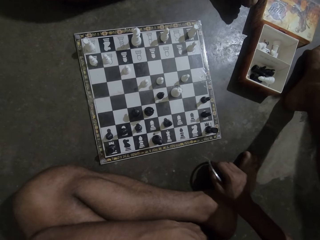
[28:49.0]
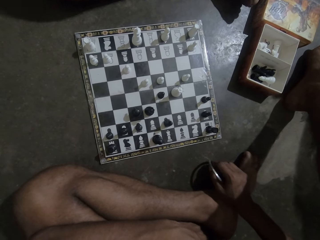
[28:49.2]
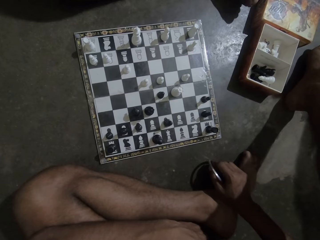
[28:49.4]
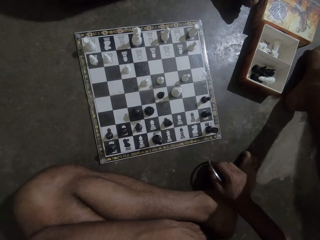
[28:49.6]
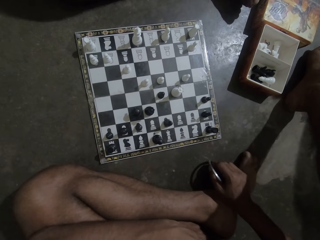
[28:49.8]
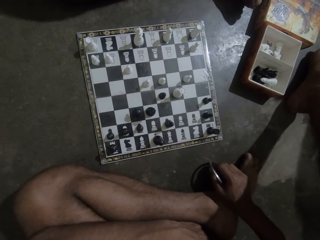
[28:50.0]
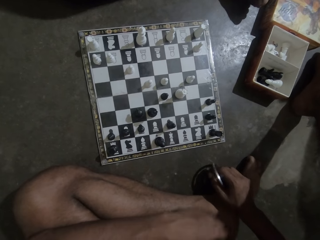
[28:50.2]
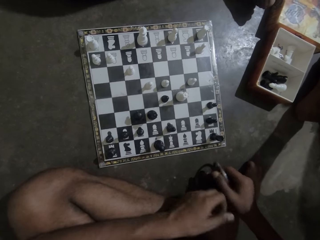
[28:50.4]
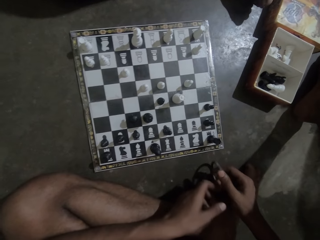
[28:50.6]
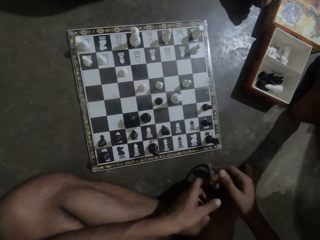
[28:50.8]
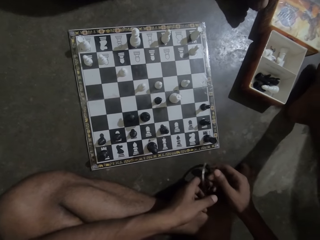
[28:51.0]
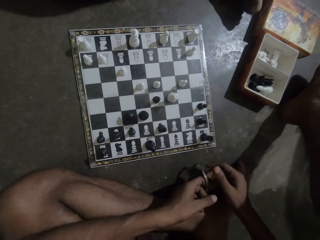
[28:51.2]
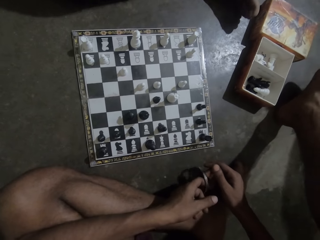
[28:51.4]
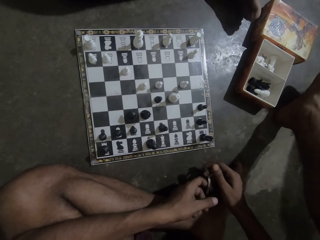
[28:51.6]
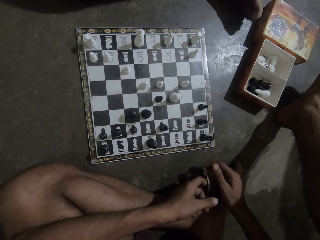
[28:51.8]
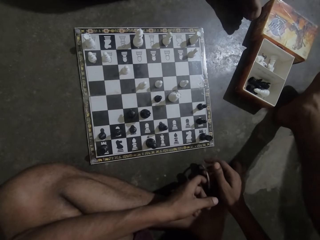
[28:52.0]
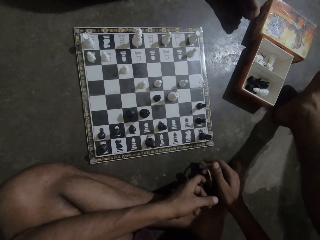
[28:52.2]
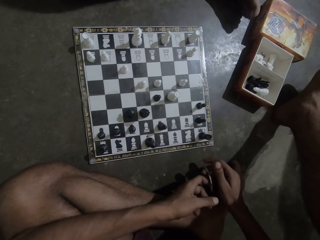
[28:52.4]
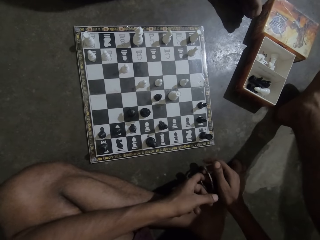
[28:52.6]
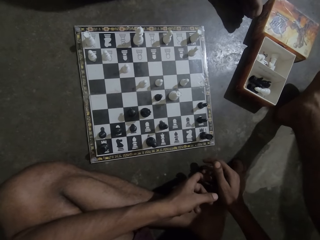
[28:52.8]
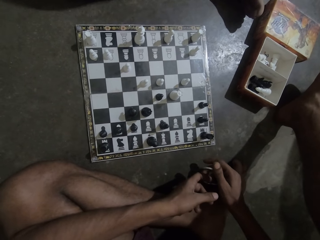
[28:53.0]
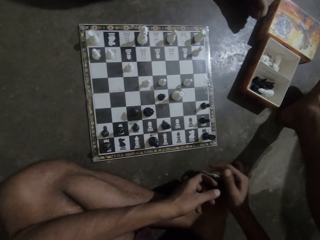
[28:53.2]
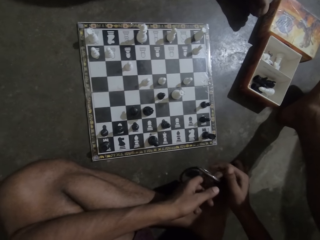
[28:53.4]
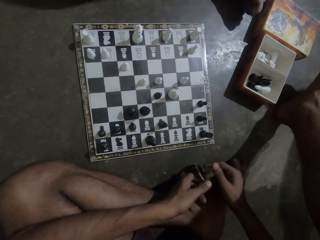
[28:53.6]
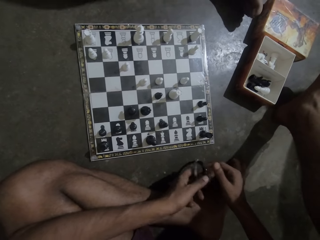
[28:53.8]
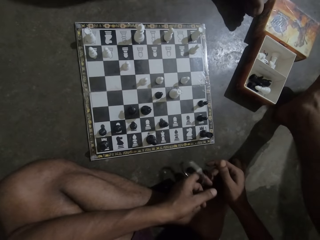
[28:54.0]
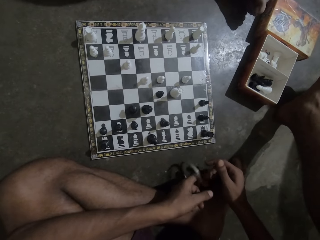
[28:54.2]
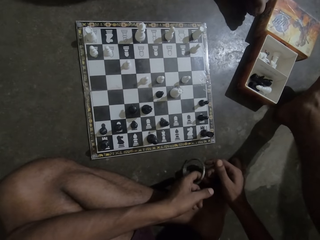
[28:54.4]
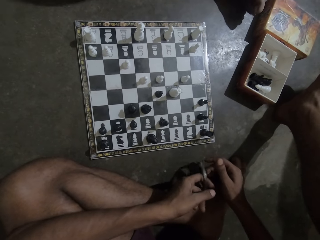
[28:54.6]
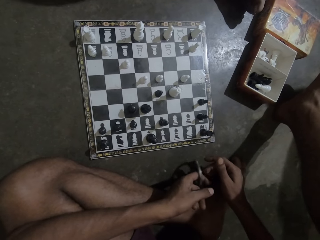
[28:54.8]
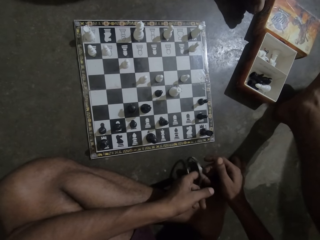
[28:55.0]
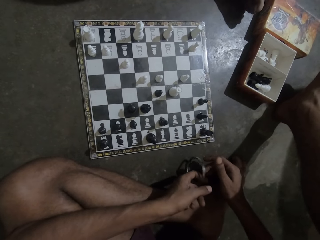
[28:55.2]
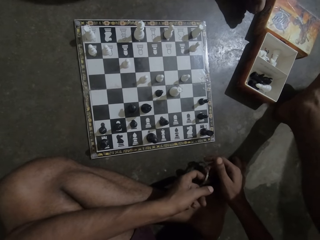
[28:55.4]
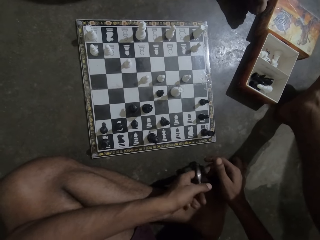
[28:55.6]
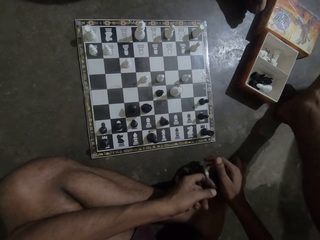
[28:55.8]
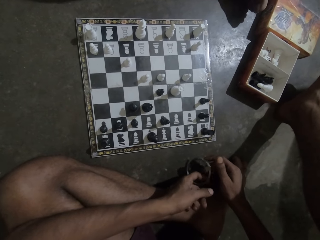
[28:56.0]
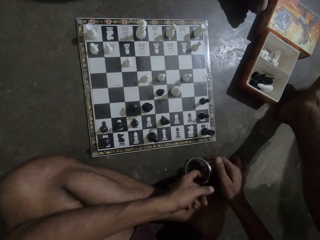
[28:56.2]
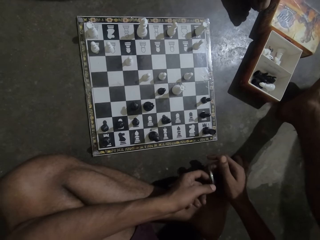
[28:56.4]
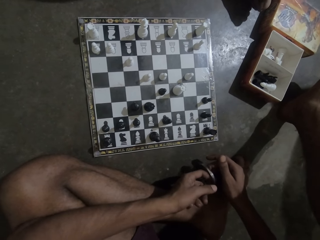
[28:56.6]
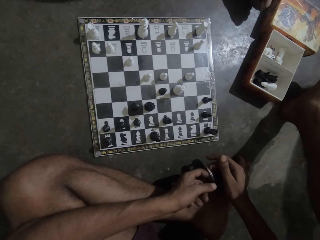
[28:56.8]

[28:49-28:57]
A man swings the bangle. The camera wearer plays with the bangle.

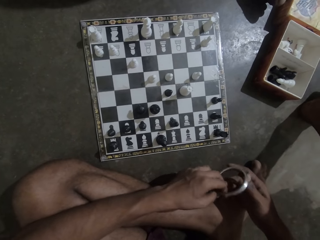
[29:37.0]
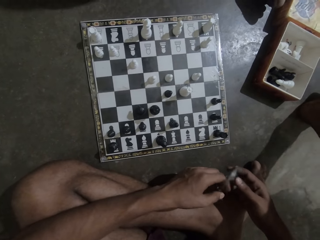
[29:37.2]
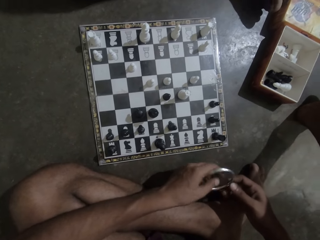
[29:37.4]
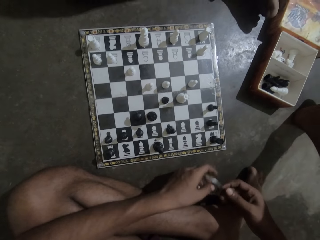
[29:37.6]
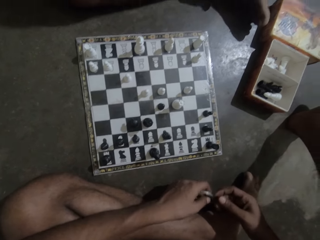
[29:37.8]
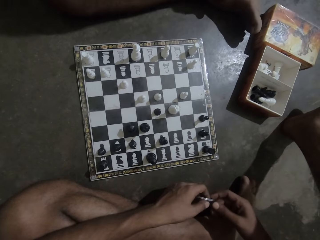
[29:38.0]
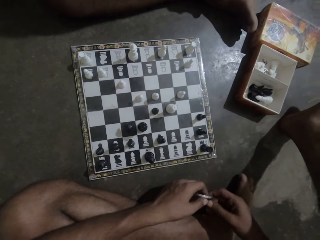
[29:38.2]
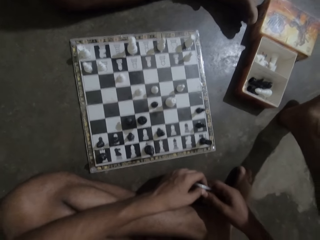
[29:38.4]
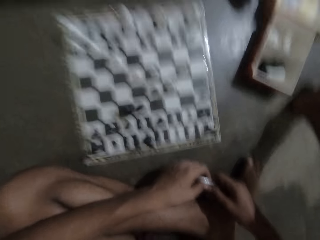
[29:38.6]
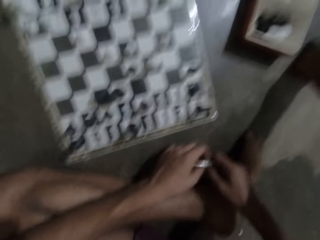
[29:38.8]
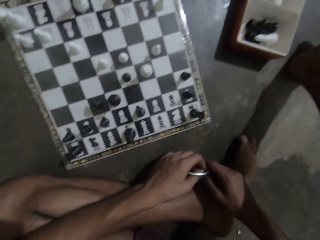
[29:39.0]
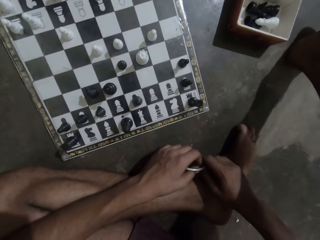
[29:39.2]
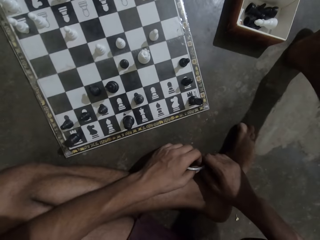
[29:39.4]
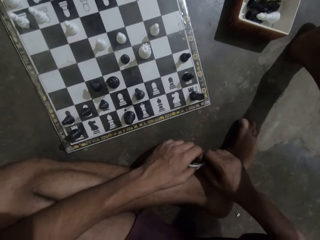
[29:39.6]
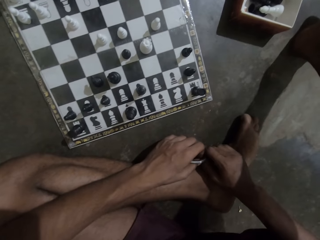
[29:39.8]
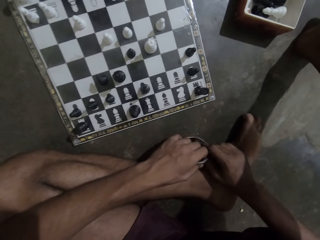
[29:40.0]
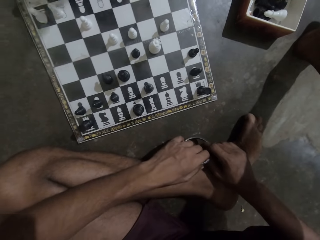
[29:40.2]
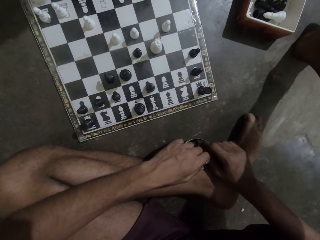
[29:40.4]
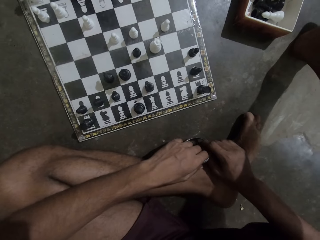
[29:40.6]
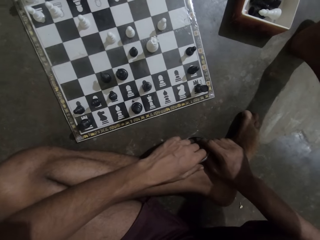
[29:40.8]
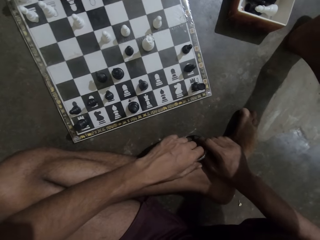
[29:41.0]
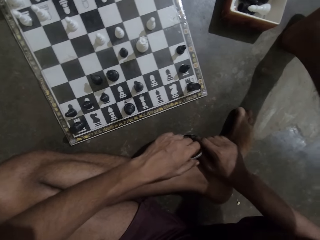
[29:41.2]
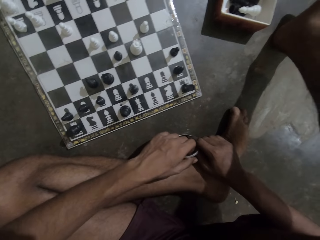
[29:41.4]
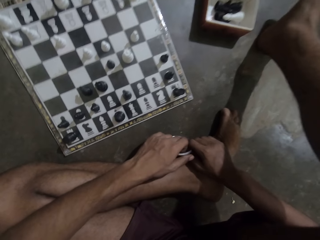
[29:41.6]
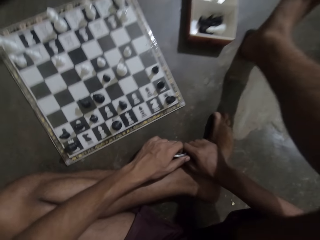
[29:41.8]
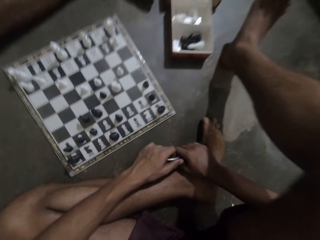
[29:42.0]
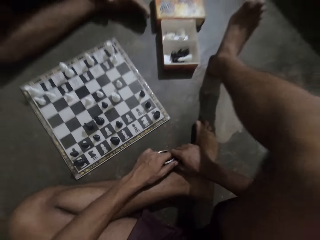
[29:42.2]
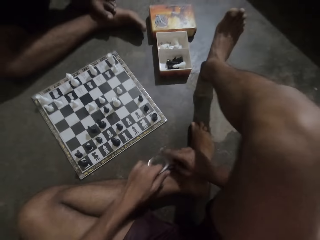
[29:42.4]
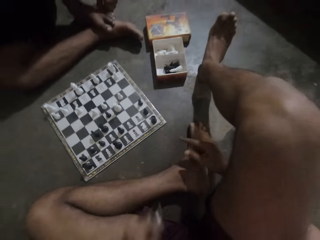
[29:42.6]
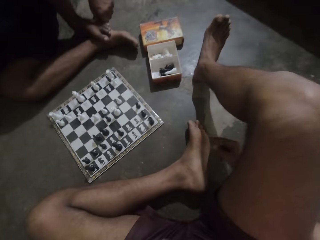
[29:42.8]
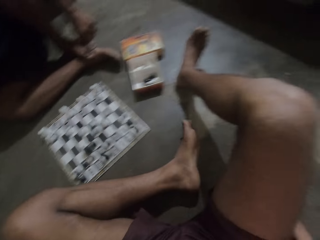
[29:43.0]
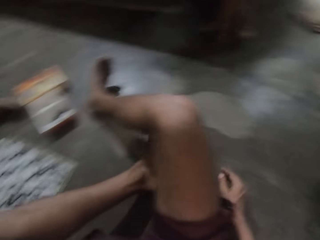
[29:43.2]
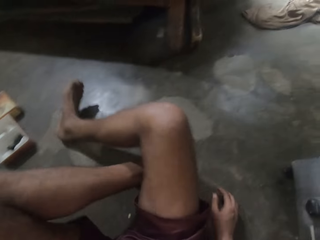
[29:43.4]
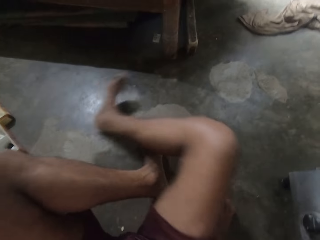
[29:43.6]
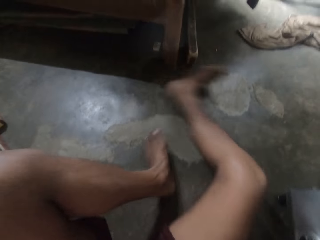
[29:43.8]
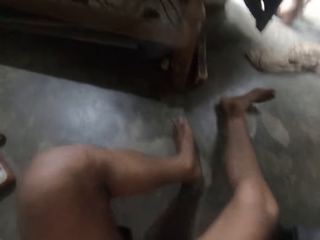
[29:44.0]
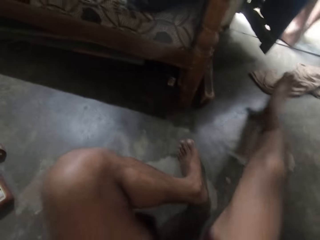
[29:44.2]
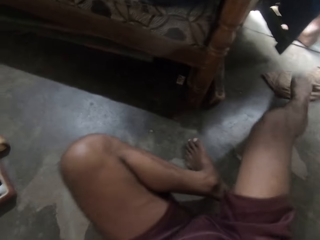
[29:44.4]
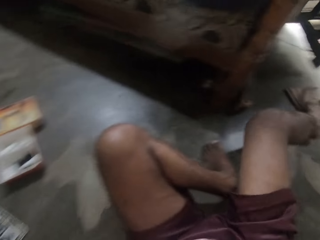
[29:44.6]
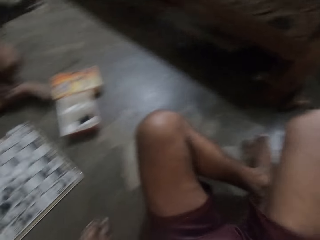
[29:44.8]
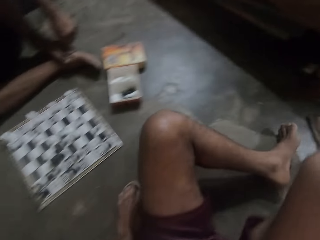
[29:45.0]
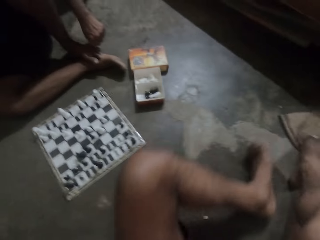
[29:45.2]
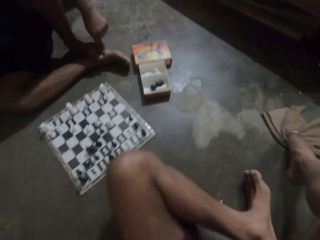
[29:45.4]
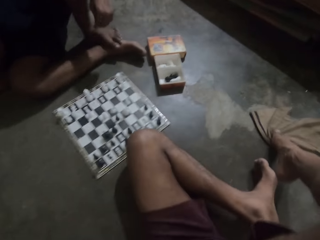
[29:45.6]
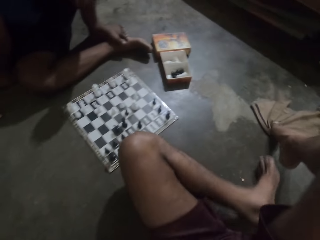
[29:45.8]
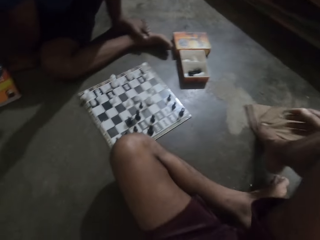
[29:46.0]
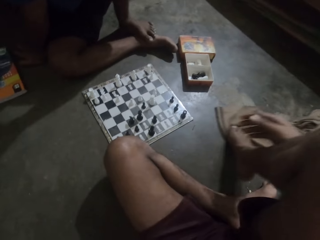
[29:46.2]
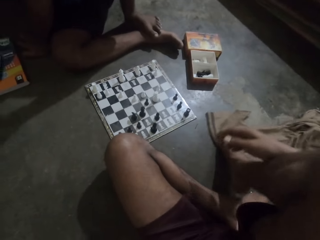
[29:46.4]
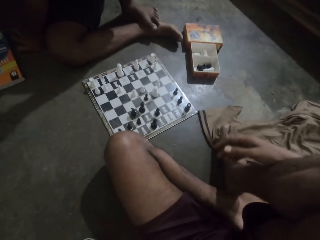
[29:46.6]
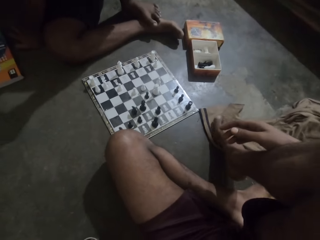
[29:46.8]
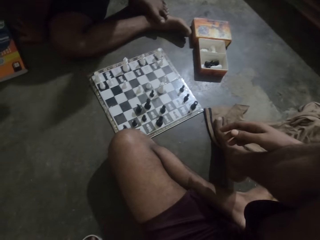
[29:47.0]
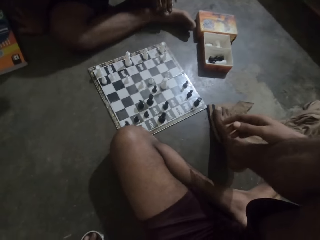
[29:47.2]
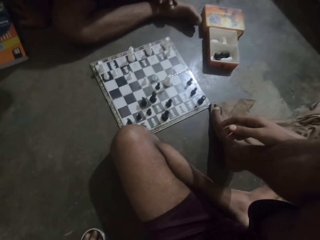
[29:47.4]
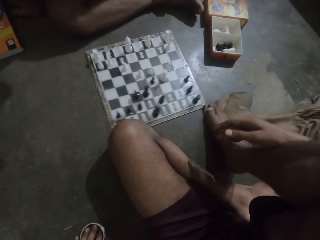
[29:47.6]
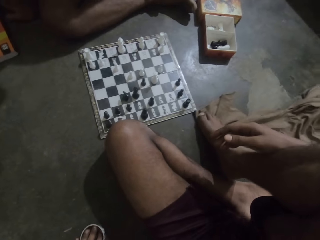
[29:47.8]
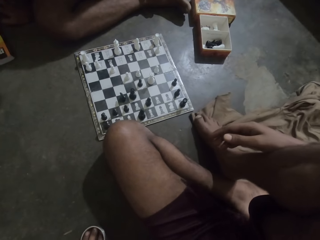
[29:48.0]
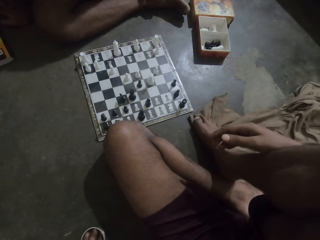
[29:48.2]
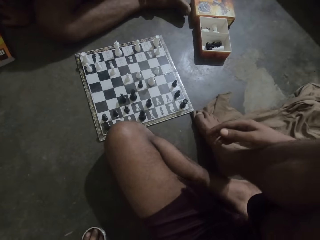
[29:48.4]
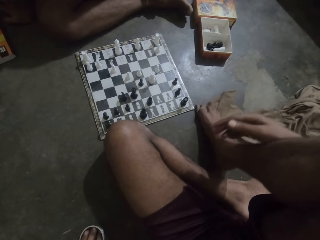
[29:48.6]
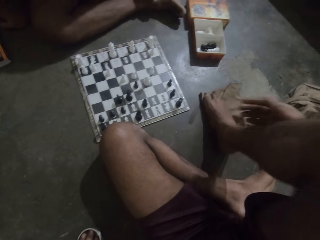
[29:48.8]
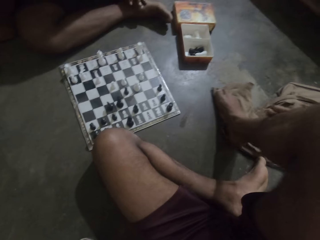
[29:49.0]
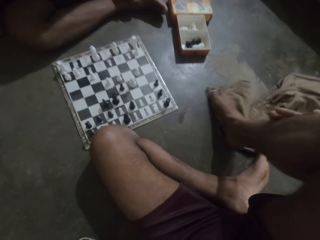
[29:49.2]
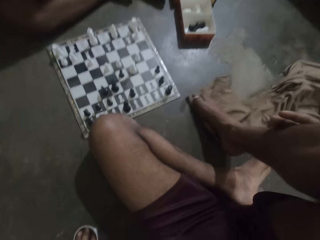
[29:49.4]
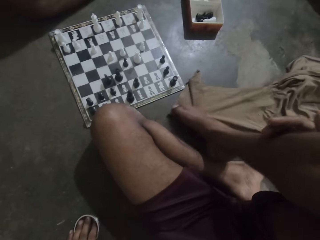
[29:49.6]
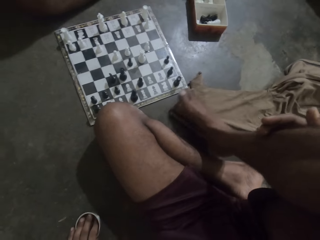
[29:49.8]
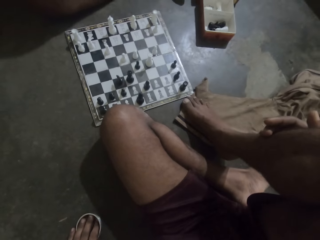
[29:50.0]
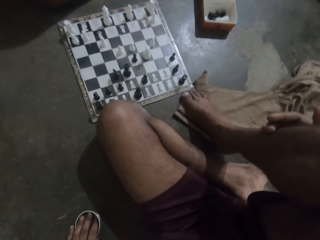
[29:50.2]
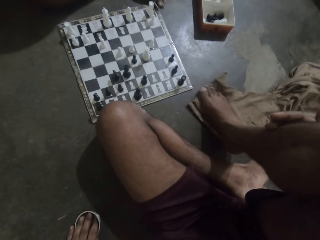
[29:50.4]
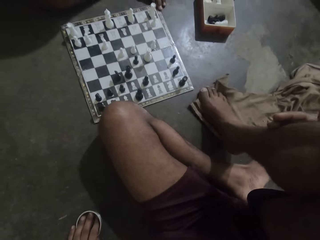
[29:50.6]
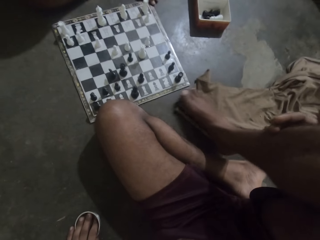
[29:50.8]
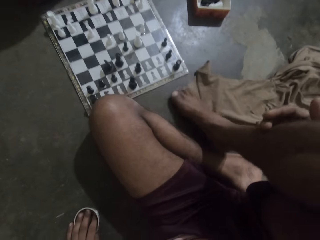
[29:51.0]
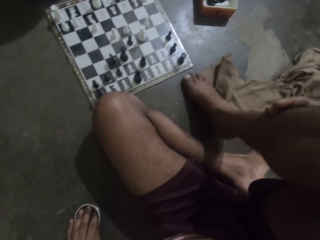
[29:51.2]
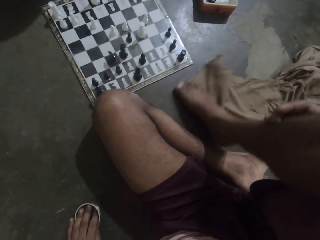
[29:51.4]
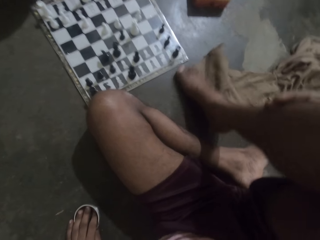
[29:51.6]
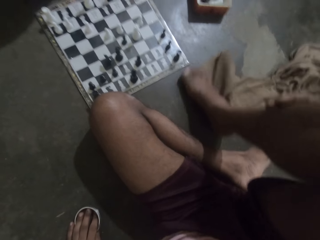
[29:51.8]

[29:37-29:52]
The camera wearer sneezes. He moves around. He pulls a rag on the floor with his right foot. He cleans the floor with the rag with his right foot.
